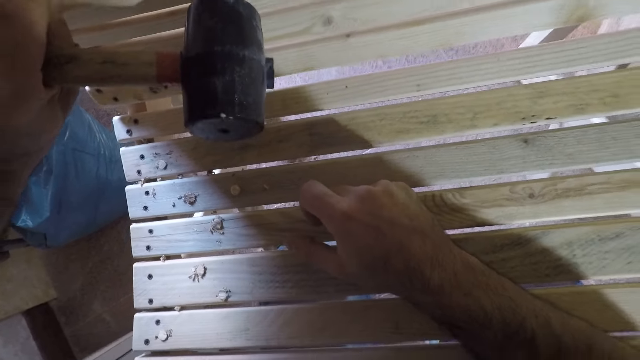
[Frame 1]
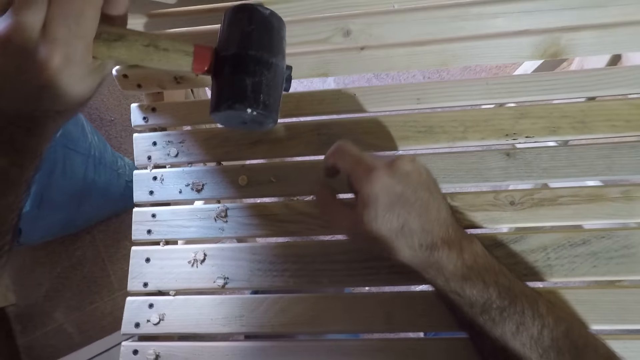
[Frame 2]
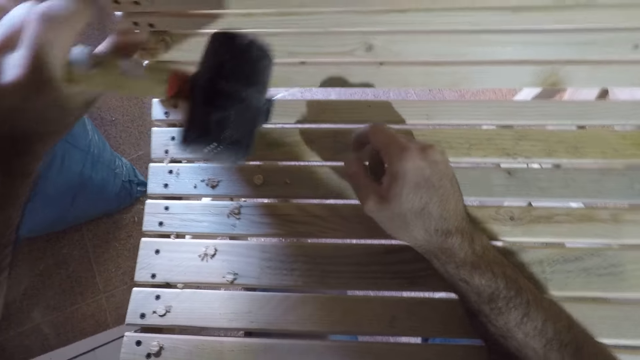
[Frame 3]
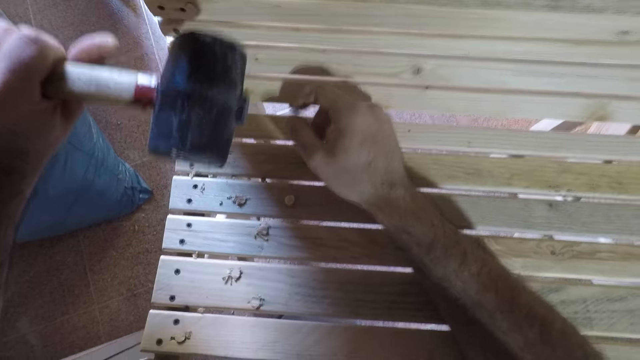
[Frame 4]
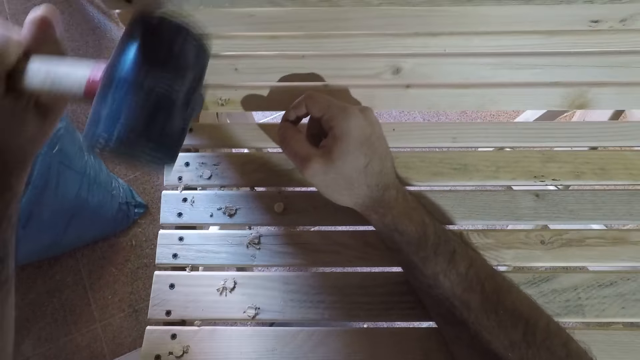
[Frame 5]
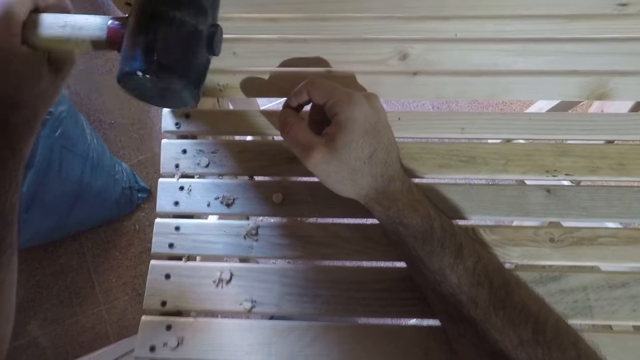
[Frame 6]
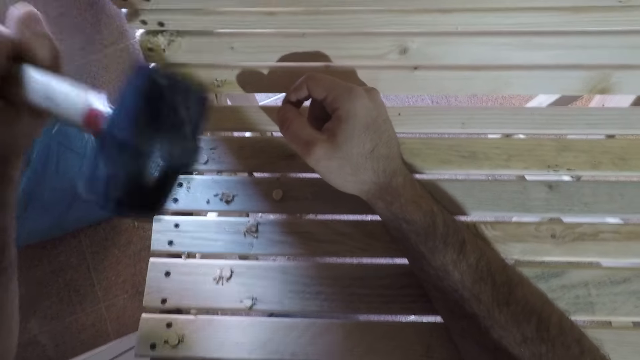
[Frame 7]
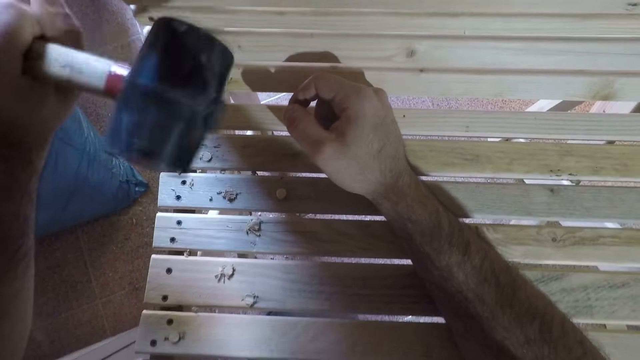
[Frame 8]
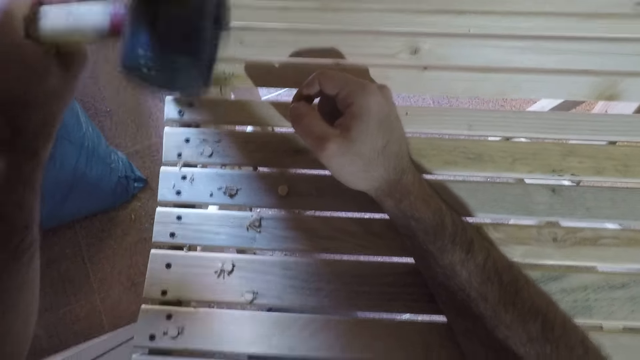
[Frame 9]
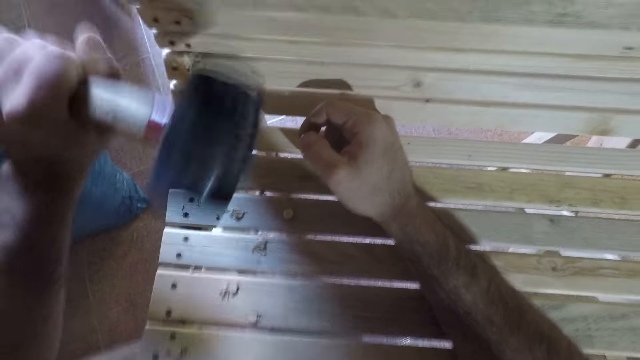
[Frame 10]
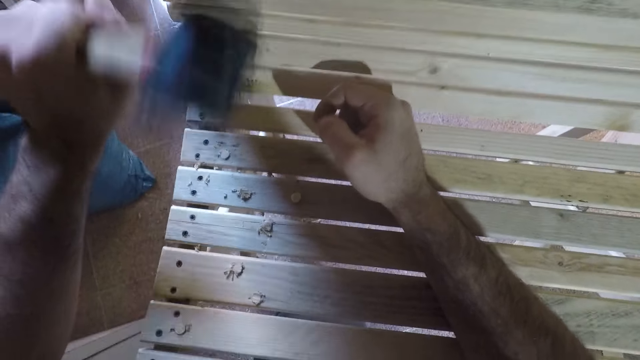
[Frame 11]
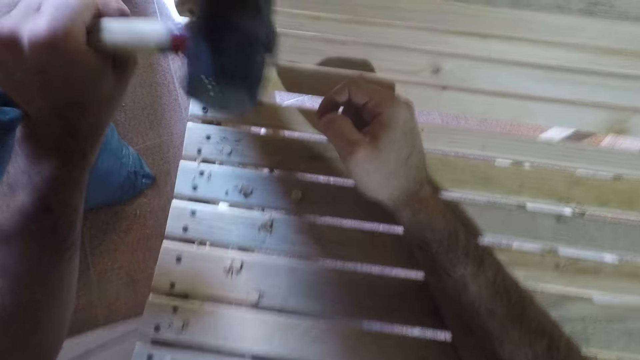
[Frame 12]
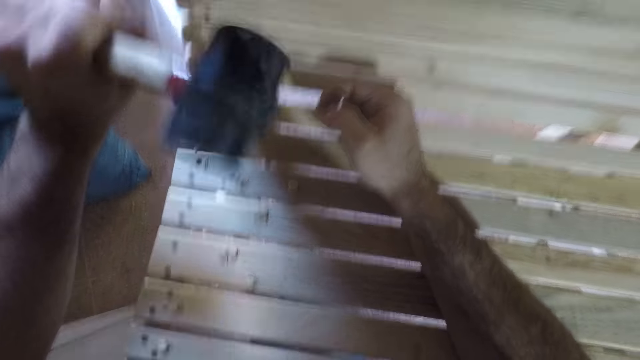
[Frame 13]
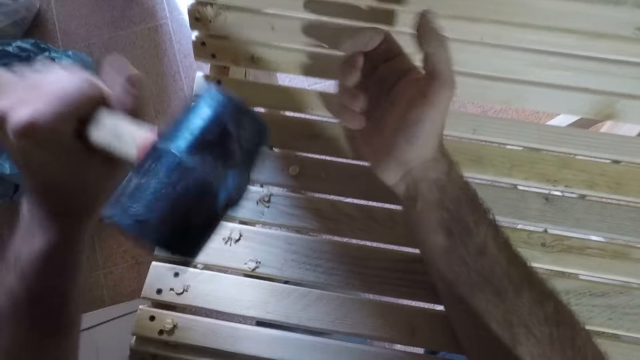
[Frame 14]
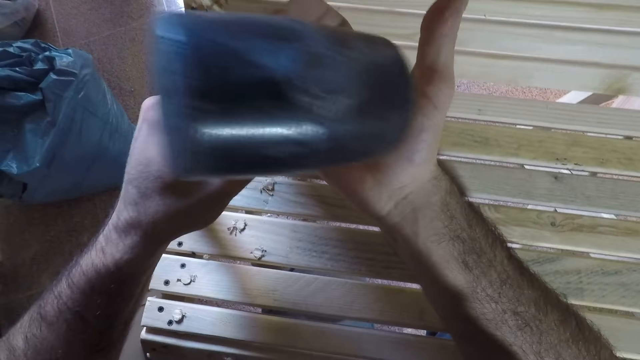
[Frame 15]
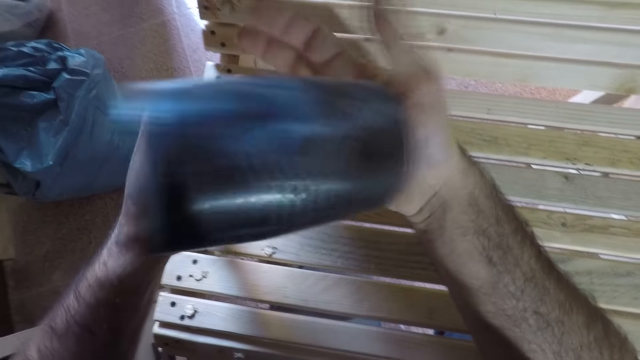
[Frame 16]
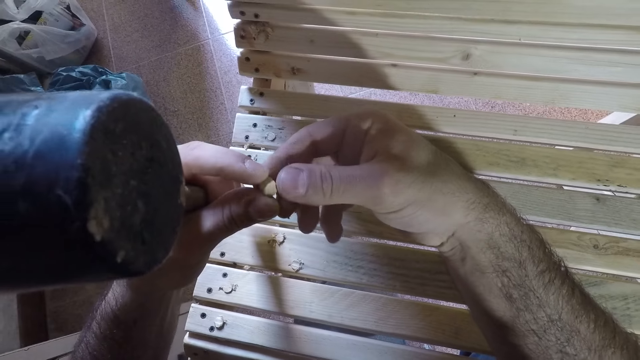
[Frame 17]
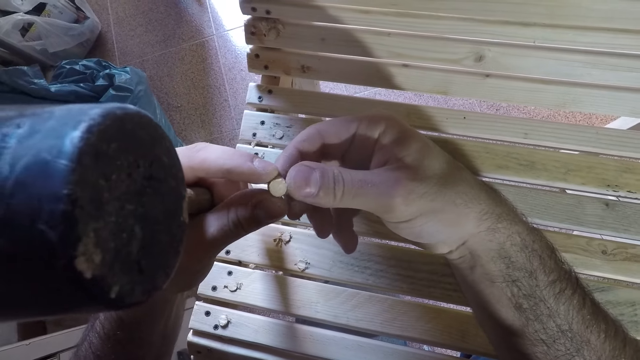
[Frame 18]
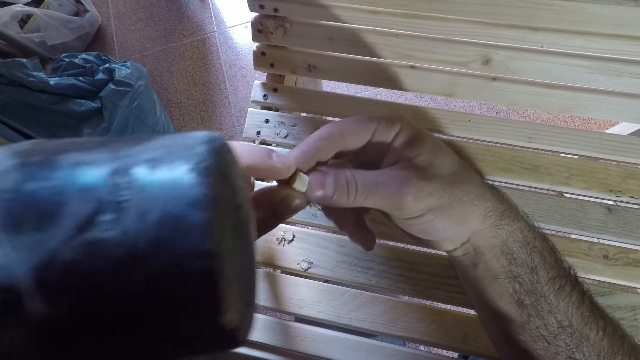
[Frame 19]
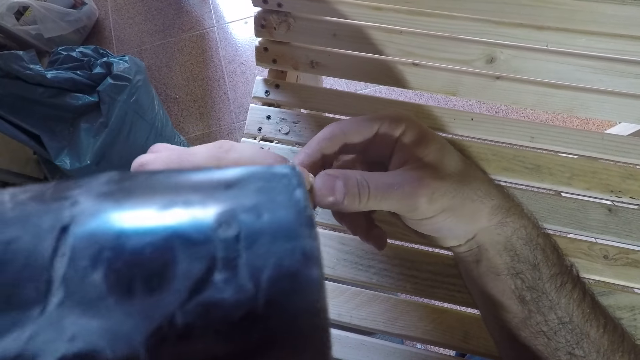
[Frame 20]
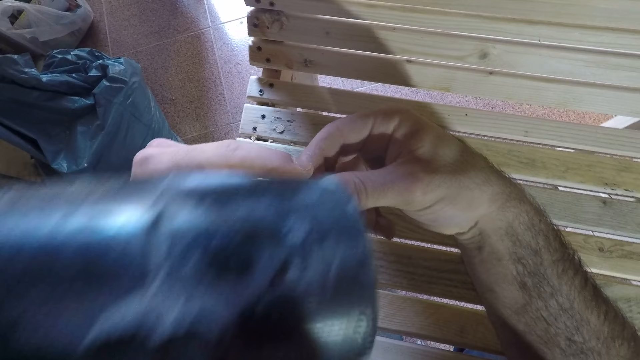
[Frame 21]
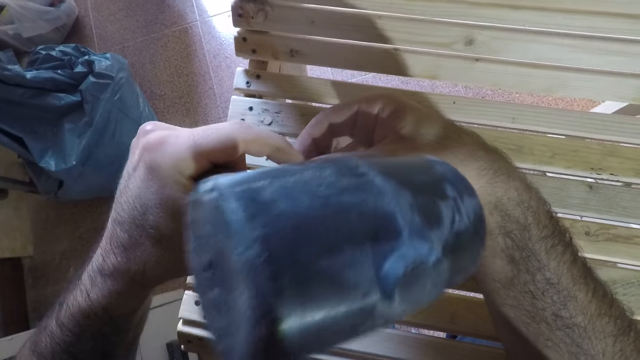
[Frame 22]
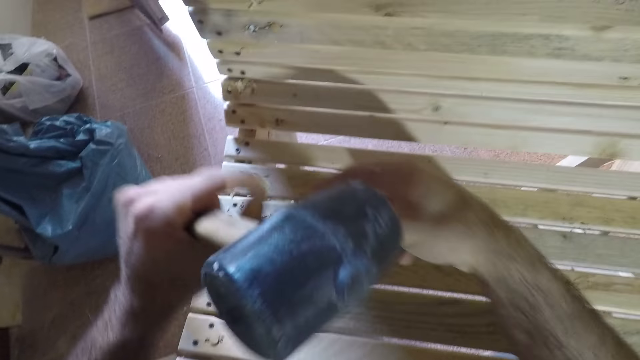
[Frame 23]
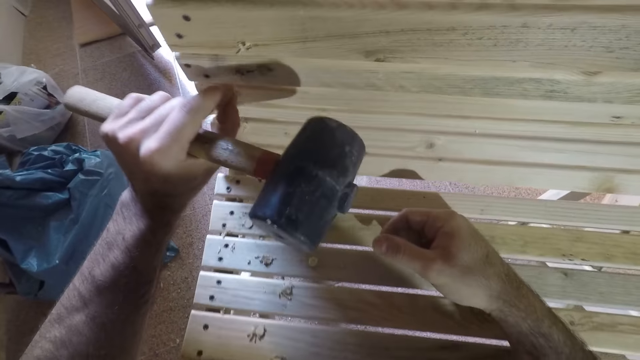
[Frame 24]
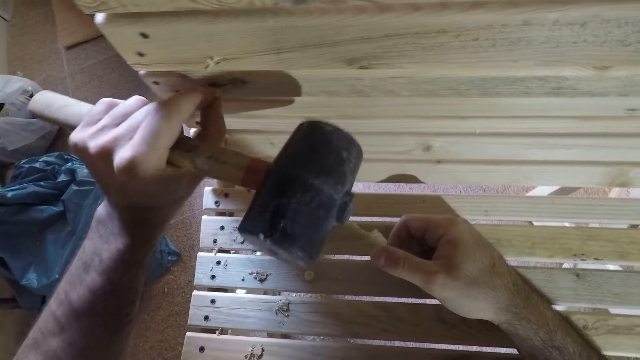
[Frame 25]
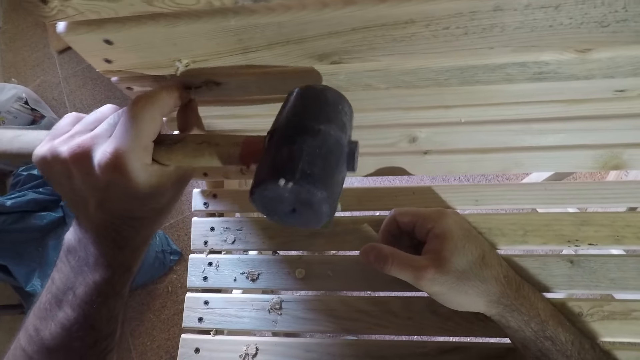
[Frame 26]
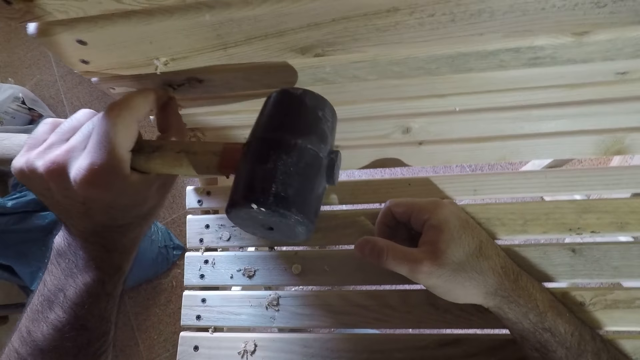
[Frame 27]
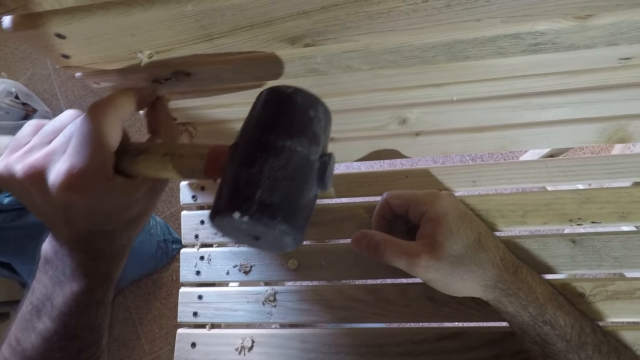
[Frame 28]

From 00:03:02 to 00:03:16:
The camera wearer hits the beech dowel or wood screw hole plug in the woodwork with the hammer in his left hand. He picks another beech dowel from his right hand. He adjusts the beech dowel with both hands. He looks at the wood screw hole plug in his hand. He fixes the beech dowel on the woodwork with his left hand.

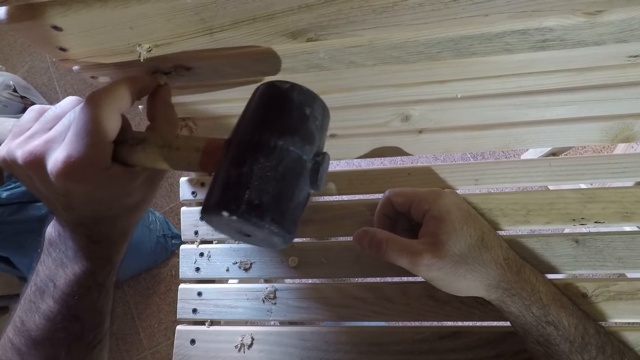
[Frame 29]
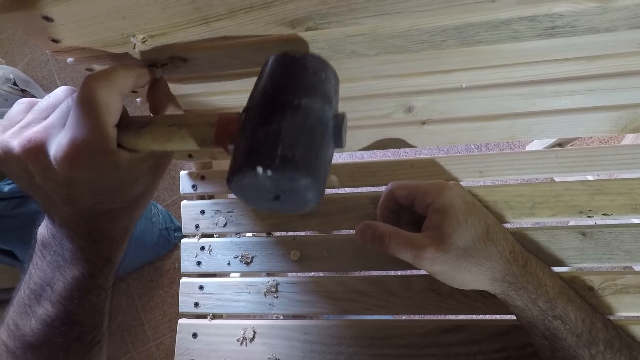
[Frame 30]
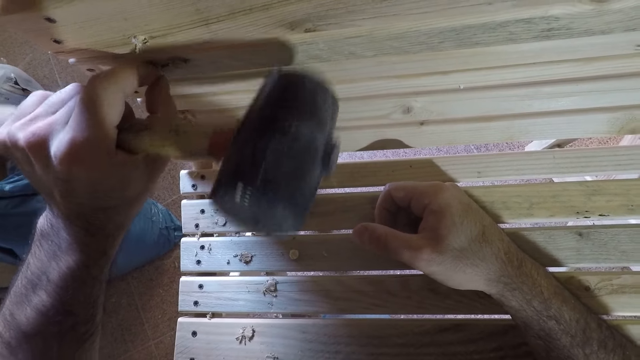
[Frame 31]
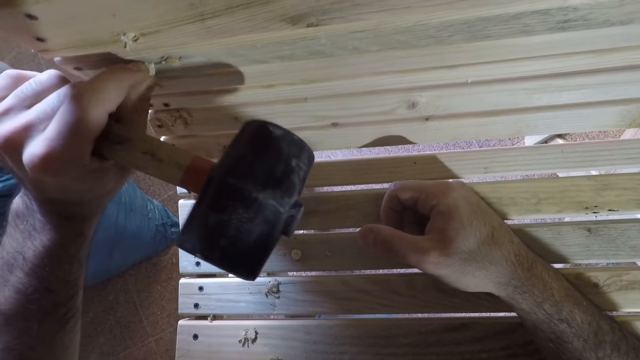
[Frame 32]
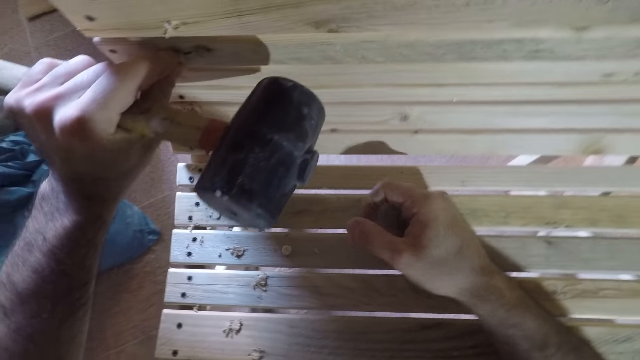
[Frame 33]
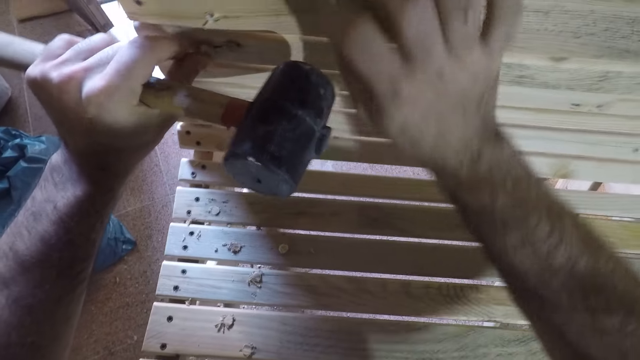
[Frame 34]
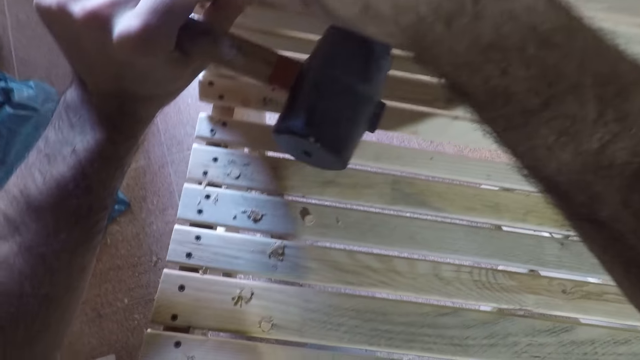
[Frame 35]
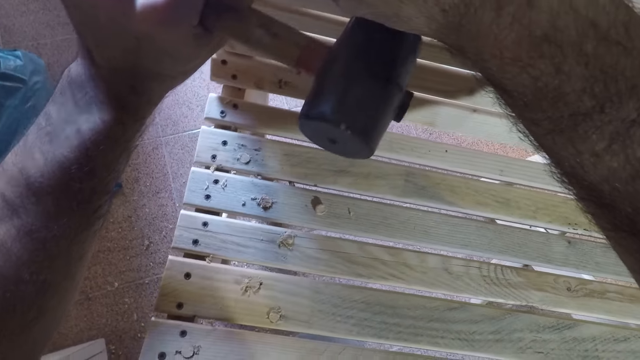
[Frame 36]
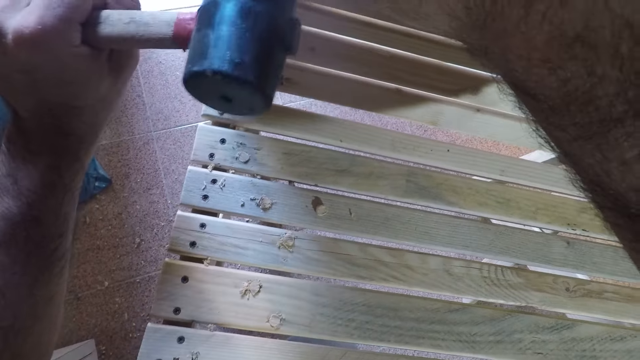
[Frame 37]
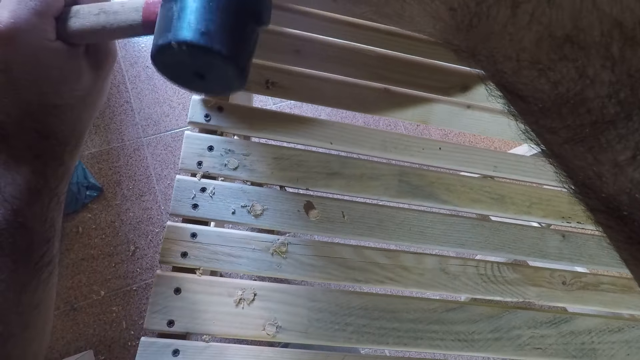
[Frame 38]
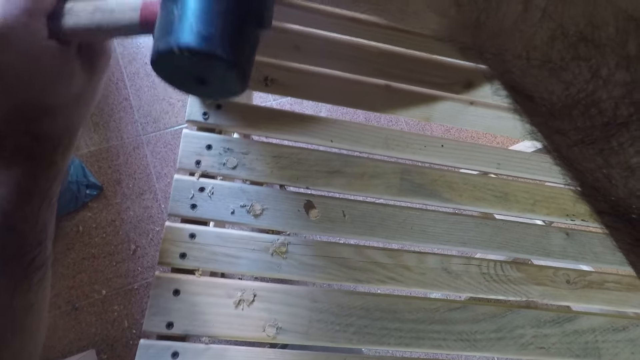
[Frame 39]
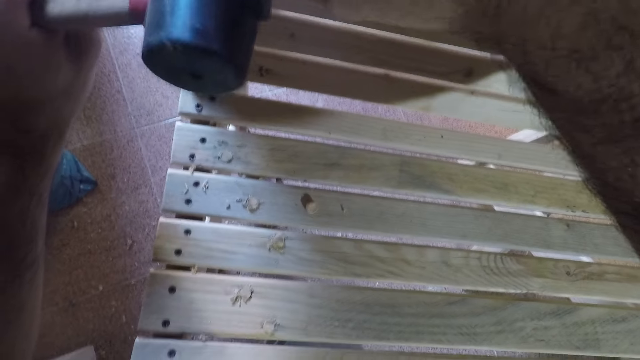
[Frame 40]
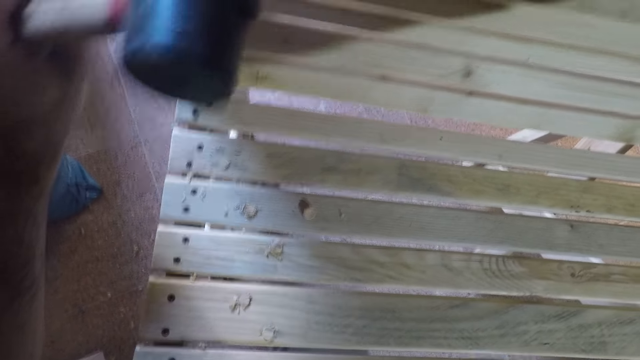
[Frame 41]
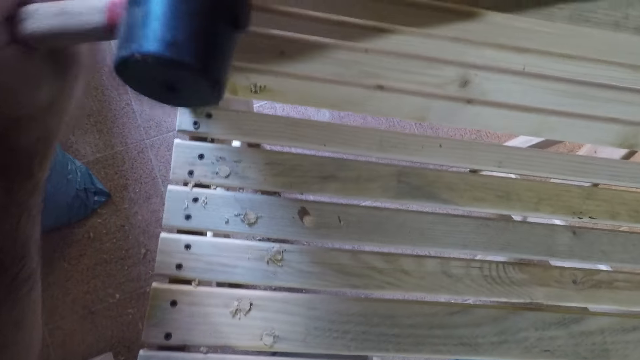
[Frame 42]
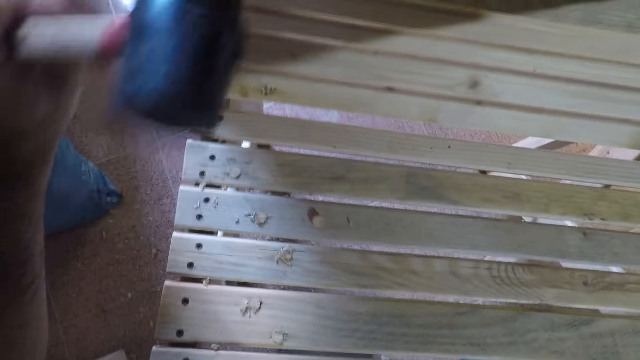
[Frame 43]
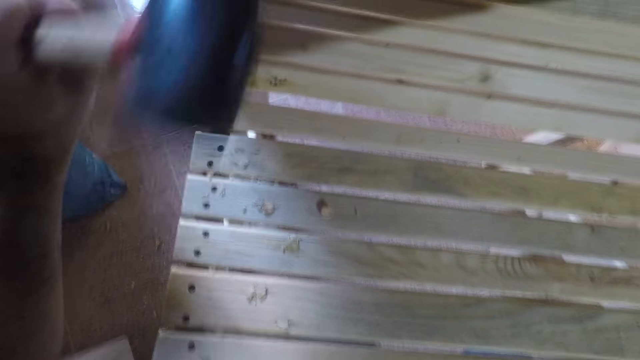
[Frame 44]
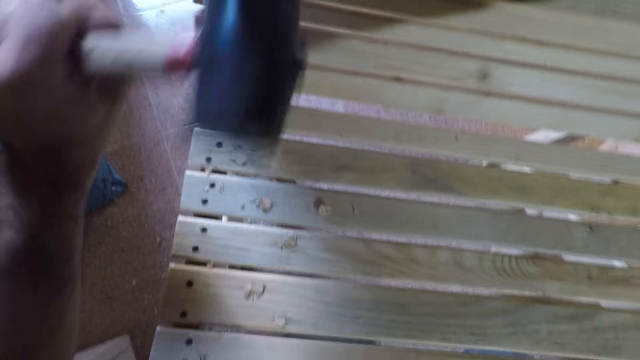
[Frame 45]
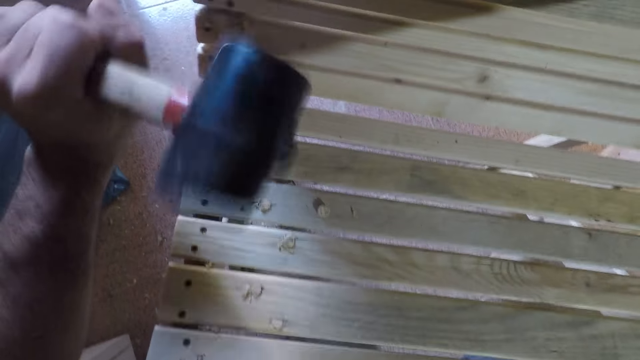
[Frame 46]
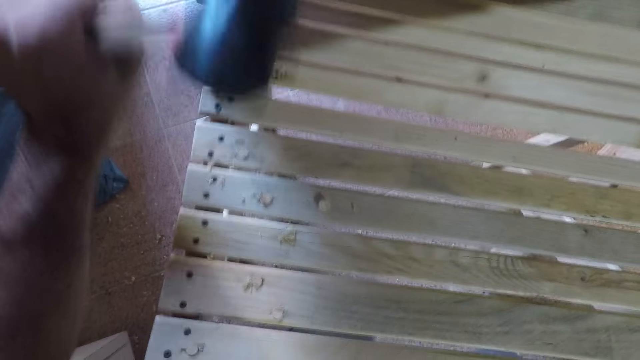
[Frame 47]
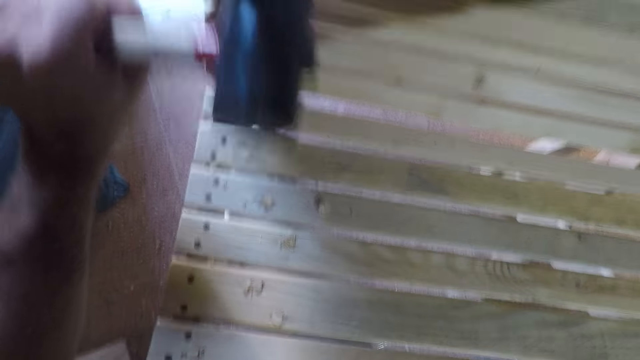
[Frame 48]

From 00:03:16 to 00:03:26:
The camera wearer puts the wood screw hole plug or beech dowel in a hole. He hits the beech dowel in the woodwork with the hammer in his left hand.
